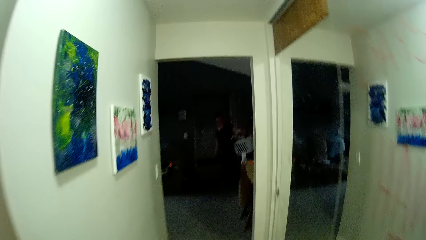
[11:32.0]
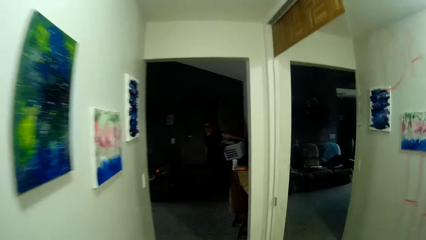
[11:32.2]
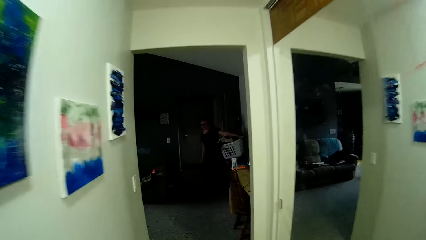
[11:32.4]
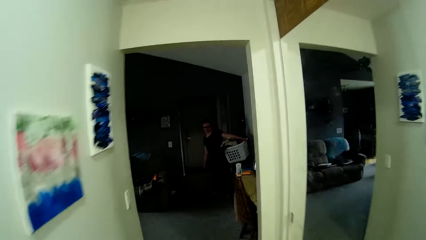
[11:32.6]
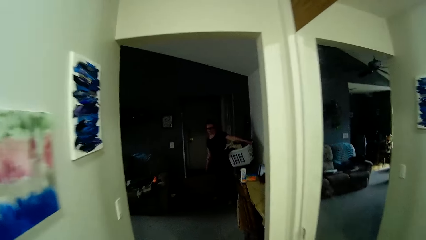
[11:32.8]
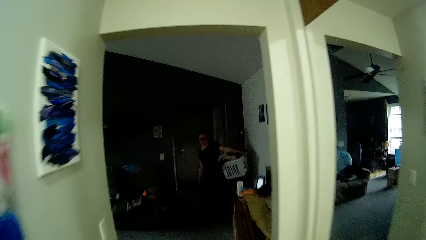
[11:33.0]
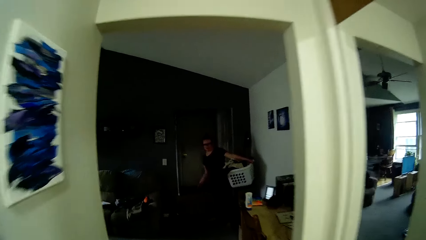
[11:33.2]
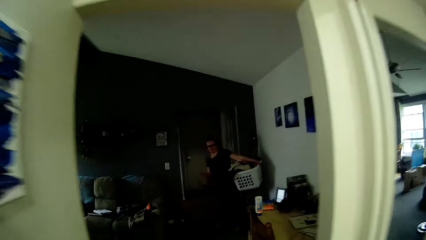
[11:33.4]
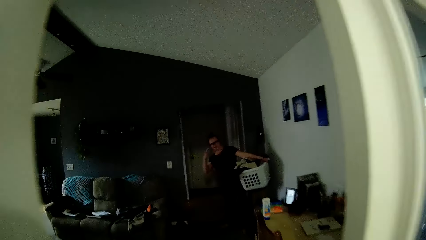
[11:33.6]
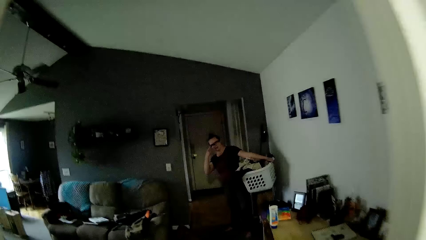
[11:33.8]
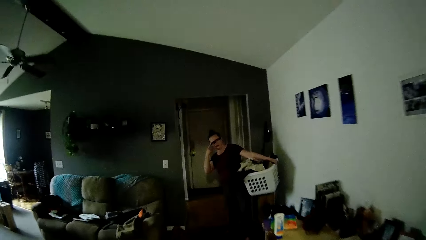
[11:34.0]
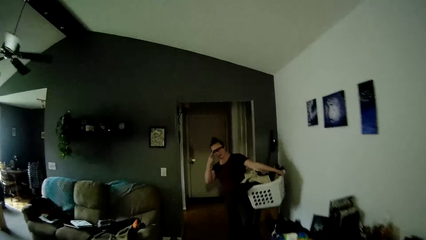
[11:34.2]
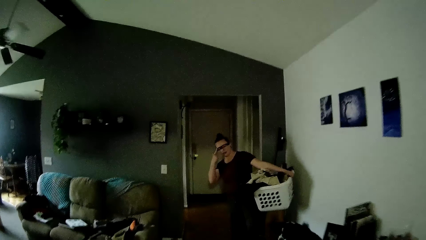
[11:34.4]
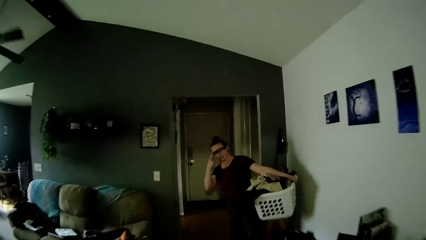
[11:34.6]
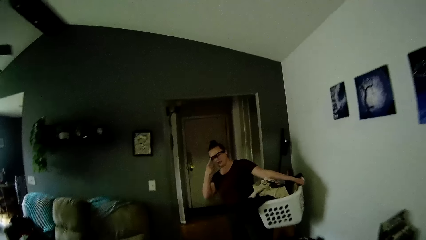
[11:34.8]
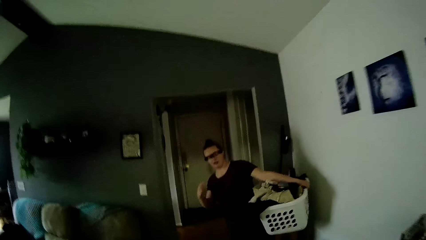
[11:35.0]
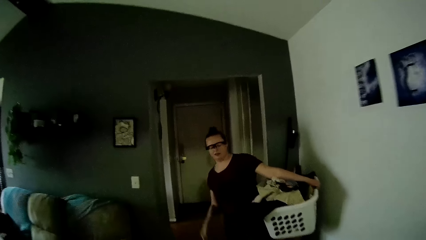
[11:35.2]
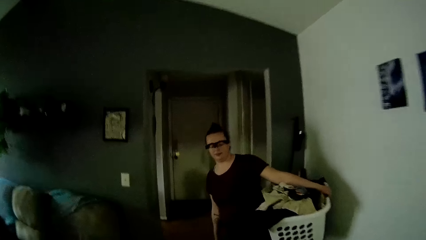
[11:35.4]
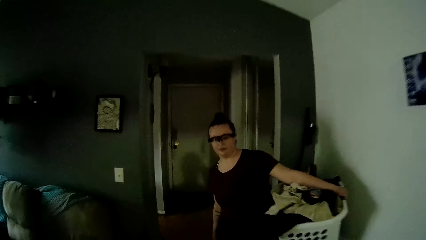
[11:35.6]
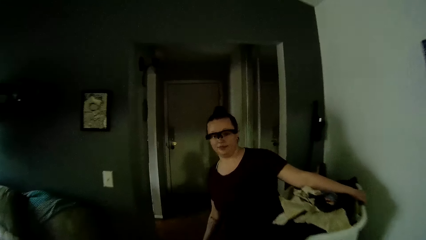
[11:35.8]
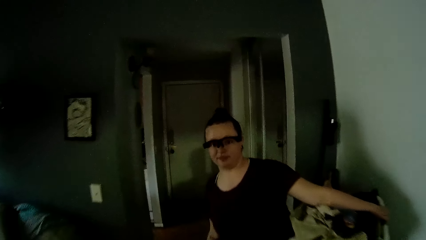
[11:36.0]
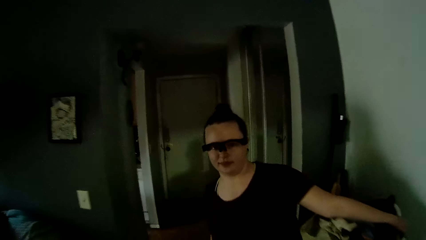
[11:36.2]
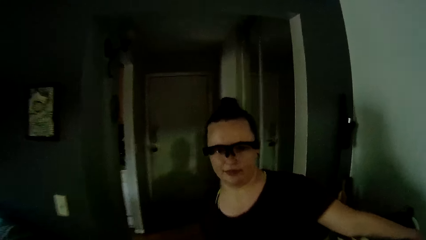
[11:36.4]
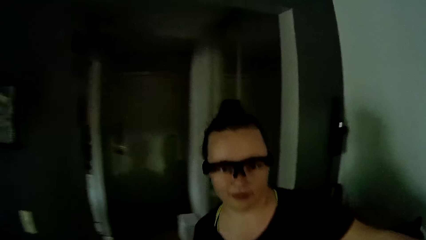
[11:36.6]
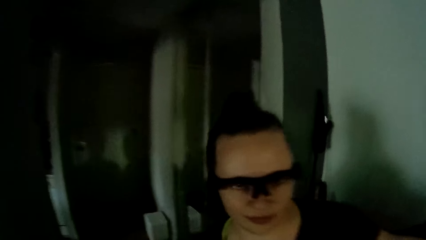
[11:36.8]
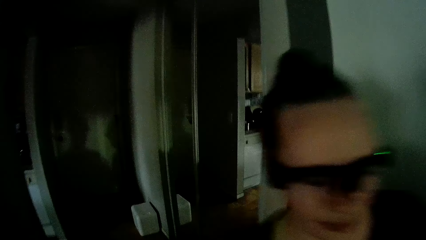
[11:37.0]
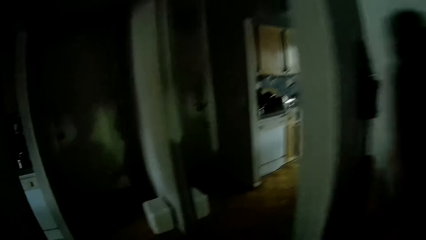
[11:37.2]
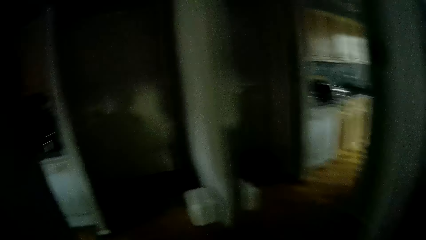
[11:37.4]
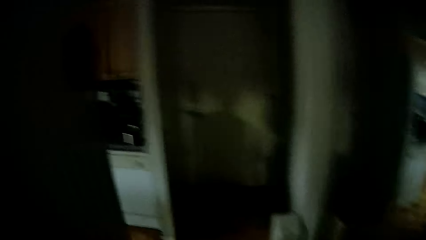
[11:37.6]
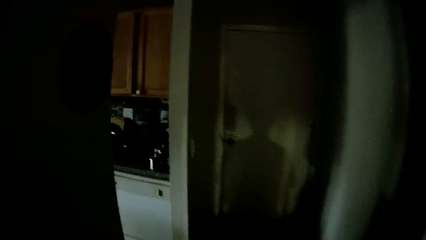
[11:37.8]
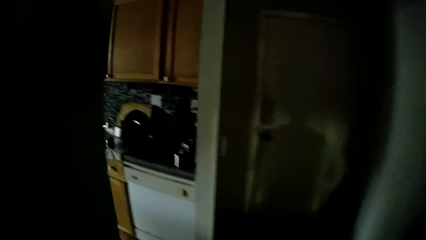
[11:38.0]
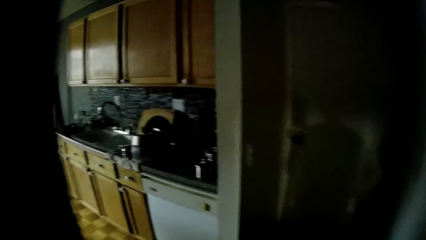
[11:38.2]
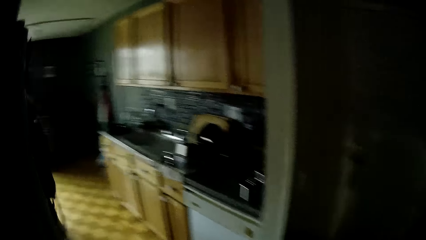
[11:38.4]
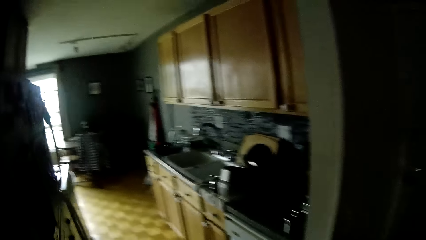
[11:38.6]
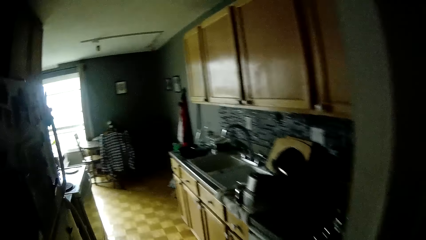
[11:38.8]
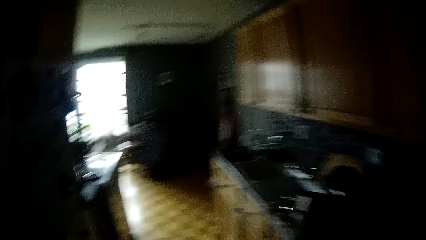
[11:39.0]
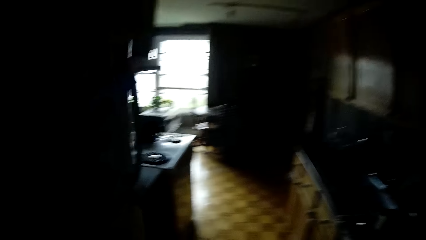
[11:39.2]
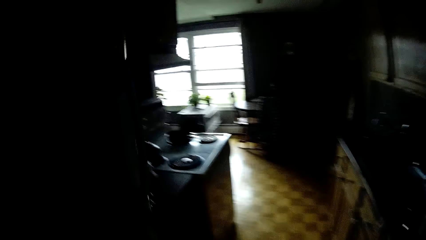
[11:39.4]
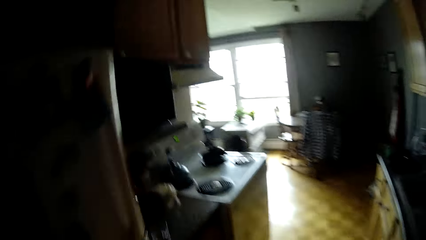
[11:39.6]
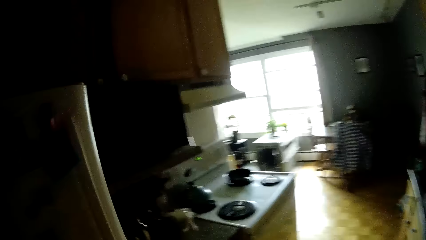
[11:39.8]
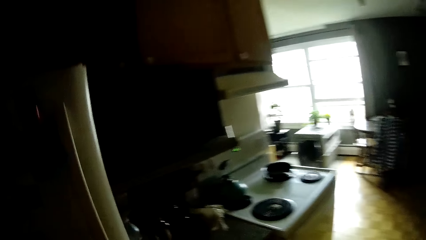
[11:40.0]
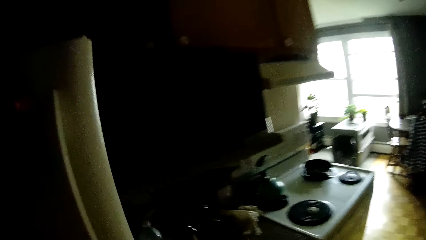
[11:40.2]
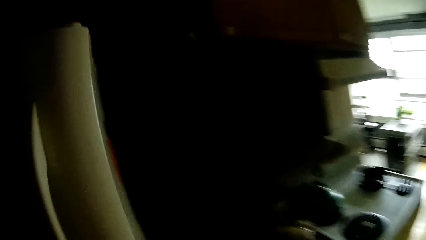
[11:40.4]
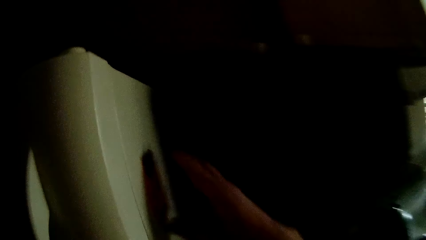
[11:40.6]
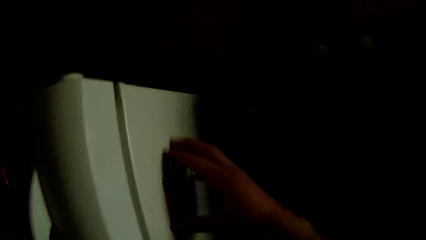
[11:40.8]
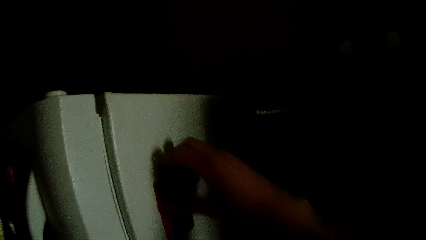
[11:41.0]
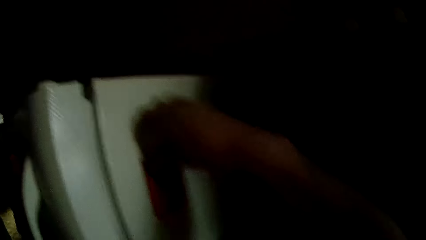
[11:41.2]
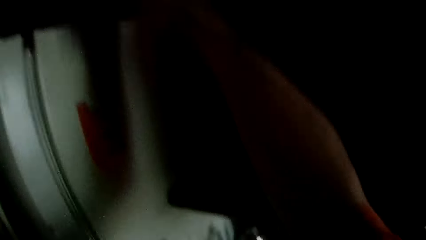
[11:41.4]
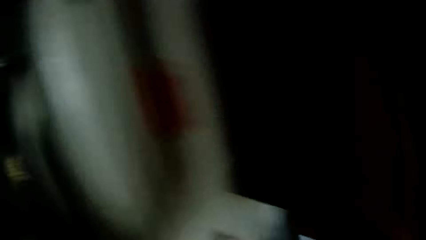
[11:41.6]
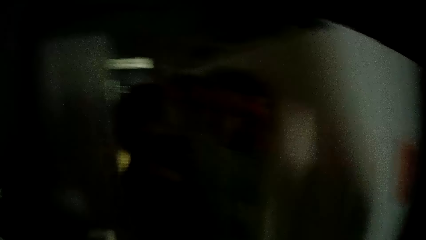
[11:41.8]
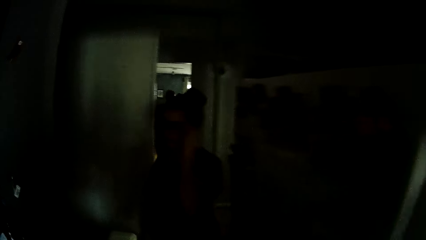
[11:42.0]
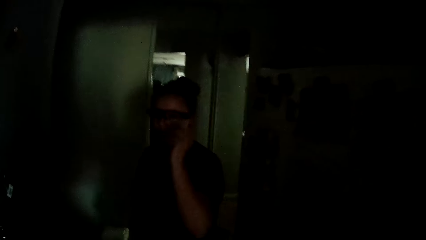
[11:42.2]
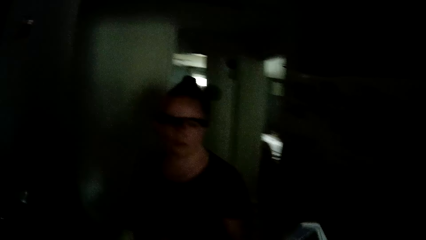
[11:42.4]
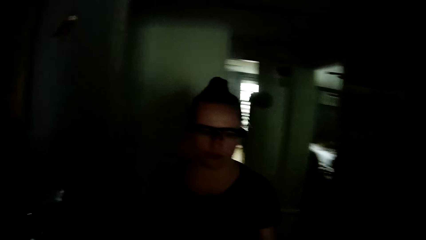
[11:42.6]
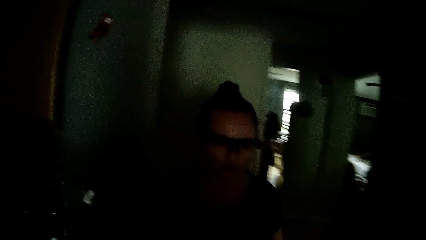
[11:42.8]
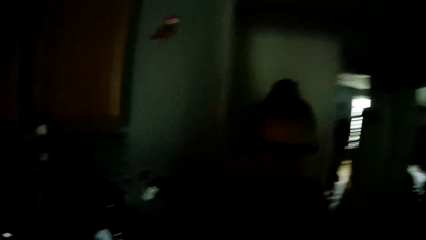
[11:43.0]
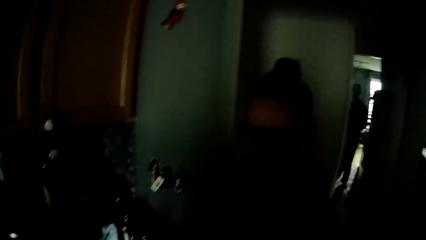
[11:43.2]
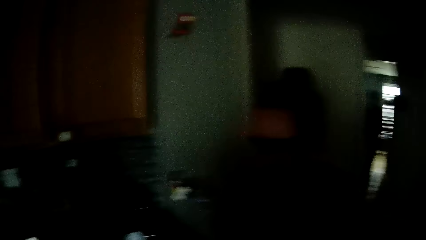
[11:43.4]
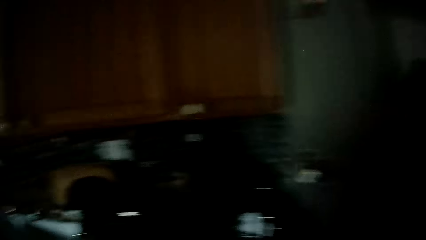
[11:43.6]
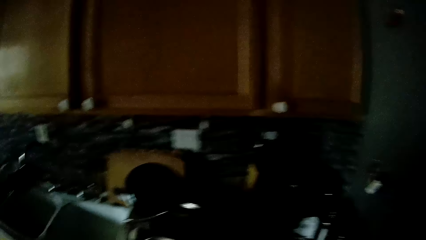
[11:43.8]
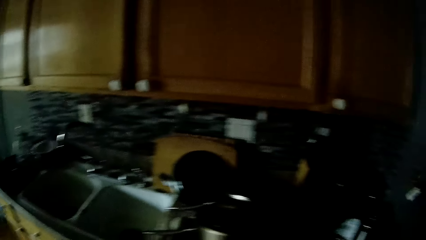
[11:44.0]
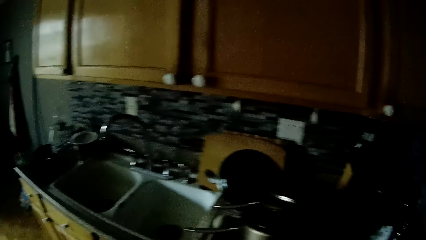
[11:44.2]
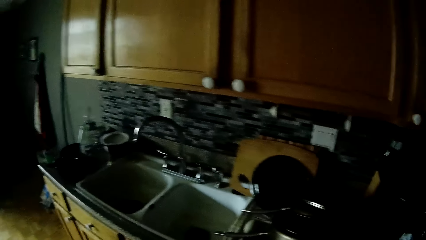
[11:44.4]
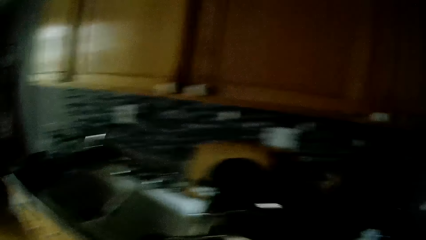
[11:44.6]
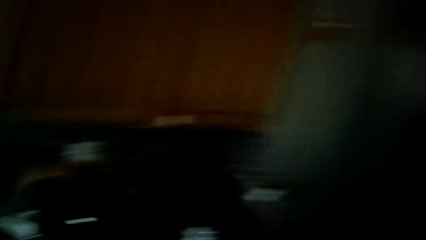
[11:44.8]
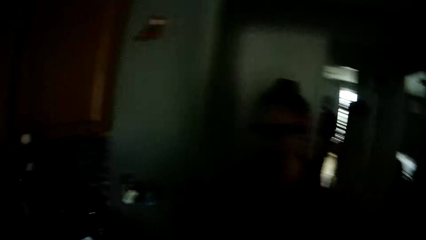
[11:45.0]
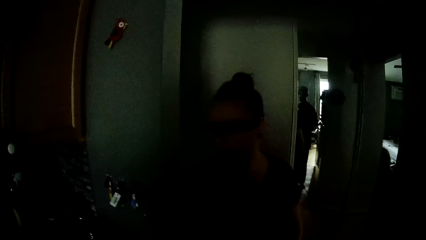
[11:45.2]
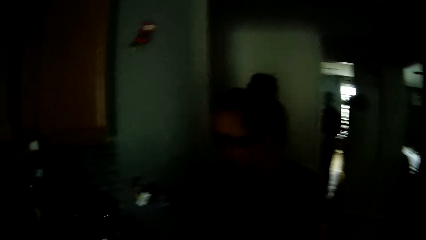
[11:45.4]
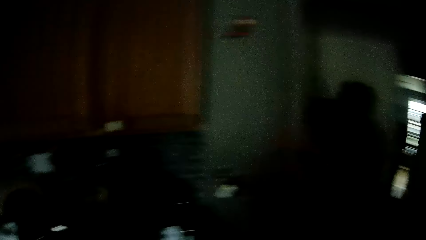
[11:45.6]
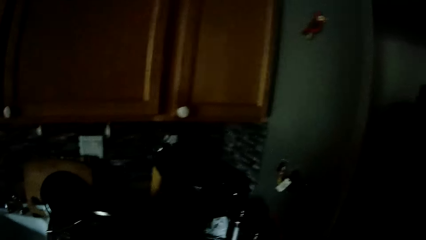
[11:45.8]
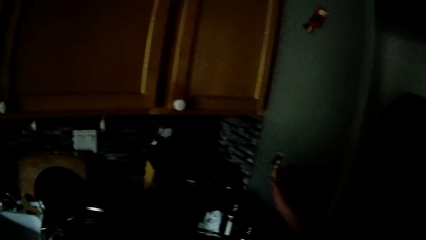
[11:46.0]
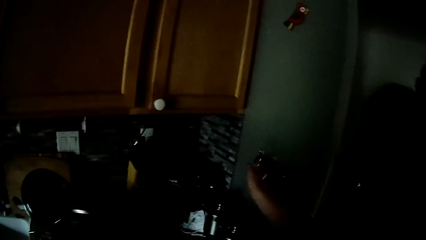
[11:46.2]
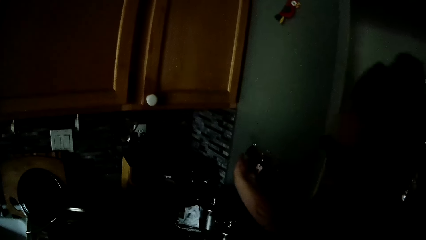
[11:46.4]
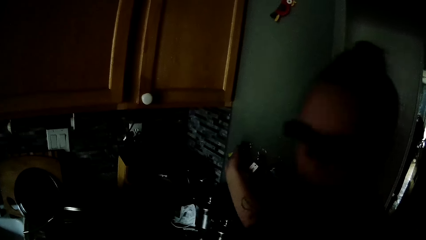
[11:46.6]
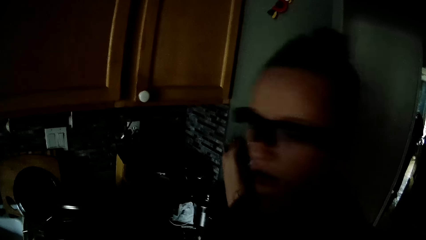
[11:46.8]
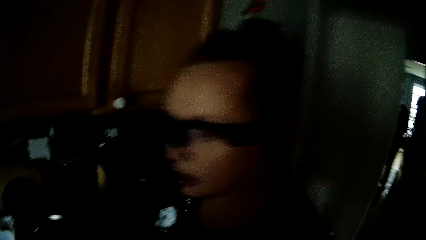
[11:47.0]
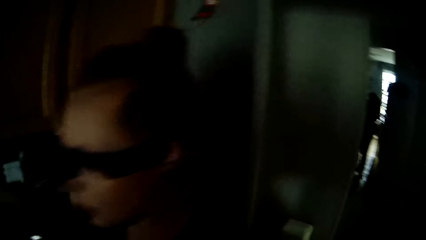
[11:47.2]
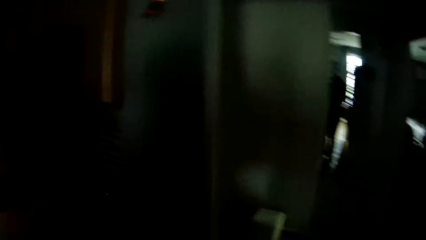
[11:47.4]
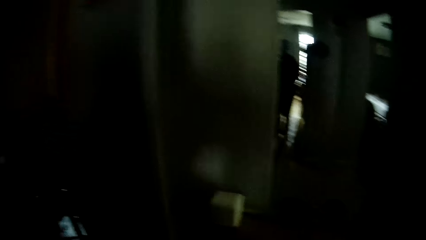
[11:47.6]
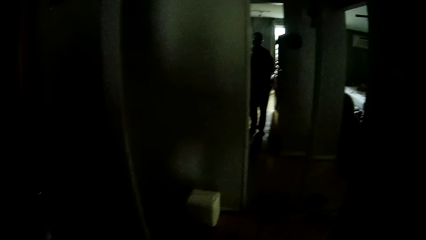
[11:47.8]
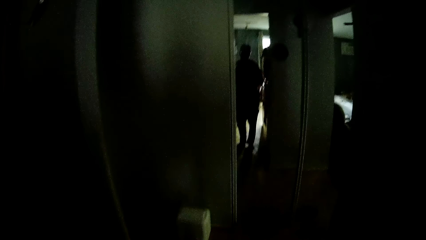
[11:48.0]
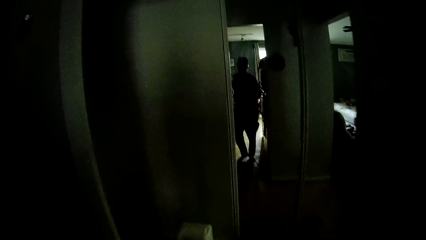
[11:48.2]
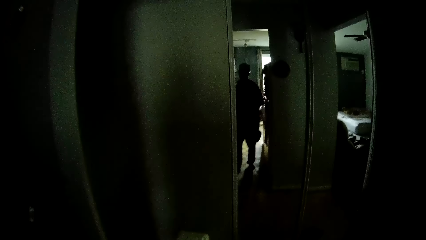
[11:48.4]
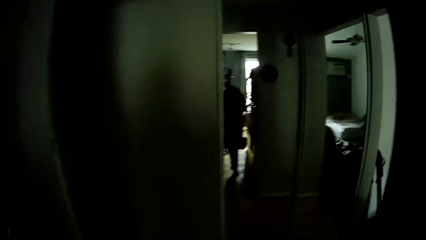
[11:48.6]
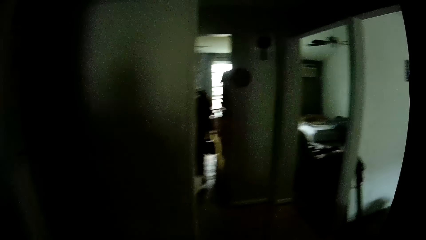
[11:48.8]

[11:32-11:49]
The camera wearer walks into the bedroom from the corridor. A woman touches glasses with her right hand. The camera wearer walks into the kitchen from the bedroom. He takes a sticky note from the sticky notes on a fridge door with his right hand. He talks to the woman and walks. The woman takes a key from a key hanger with her right hand.
